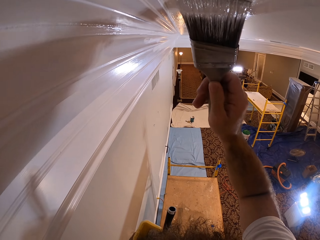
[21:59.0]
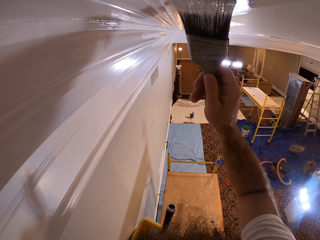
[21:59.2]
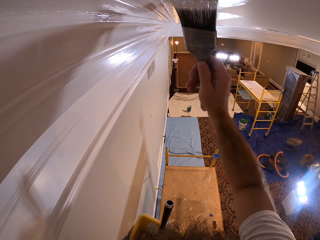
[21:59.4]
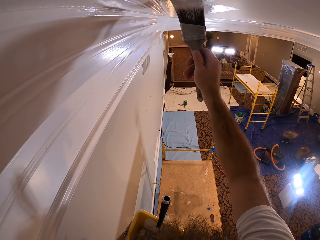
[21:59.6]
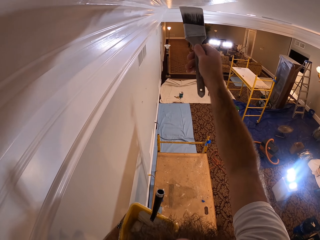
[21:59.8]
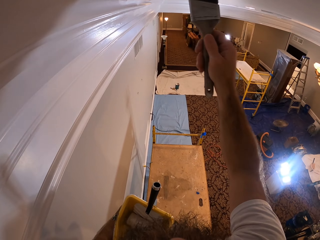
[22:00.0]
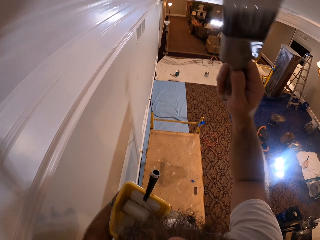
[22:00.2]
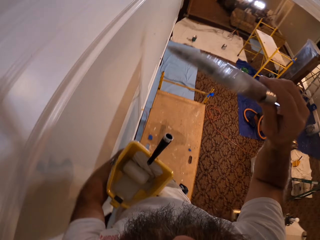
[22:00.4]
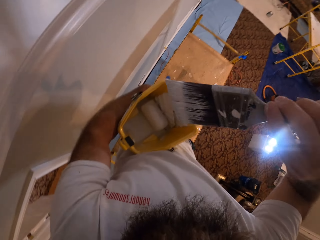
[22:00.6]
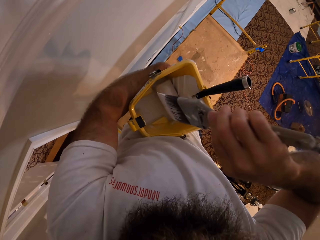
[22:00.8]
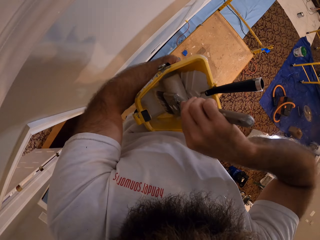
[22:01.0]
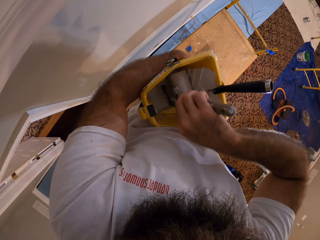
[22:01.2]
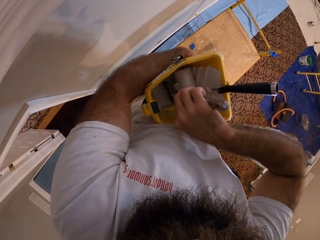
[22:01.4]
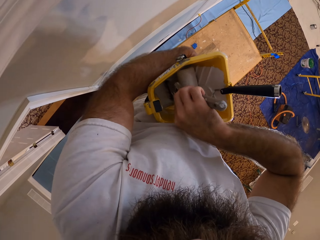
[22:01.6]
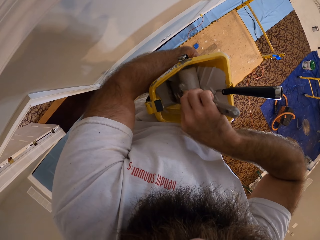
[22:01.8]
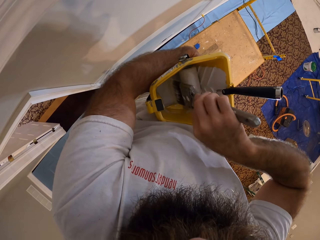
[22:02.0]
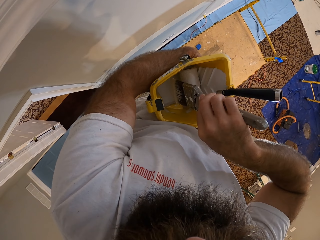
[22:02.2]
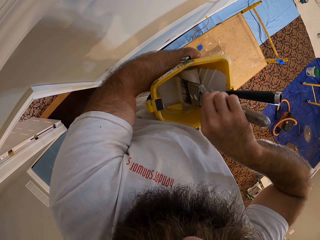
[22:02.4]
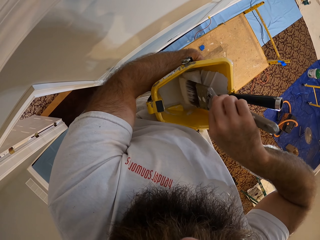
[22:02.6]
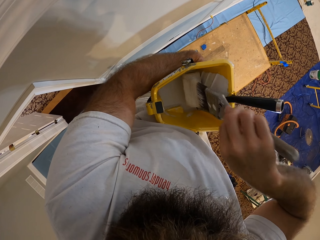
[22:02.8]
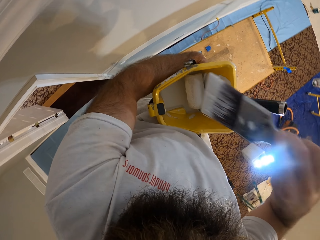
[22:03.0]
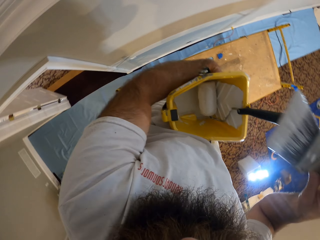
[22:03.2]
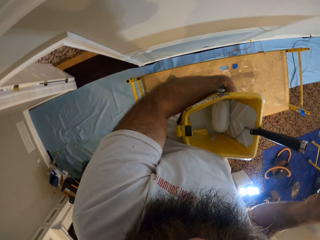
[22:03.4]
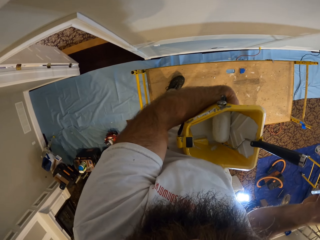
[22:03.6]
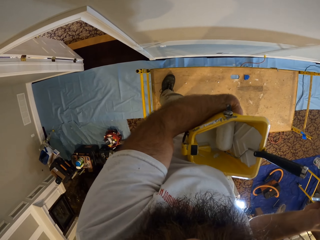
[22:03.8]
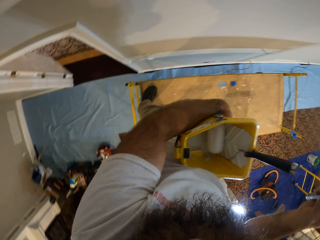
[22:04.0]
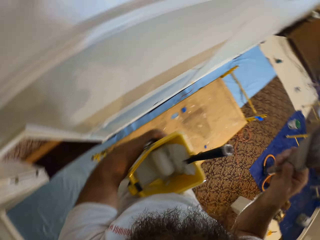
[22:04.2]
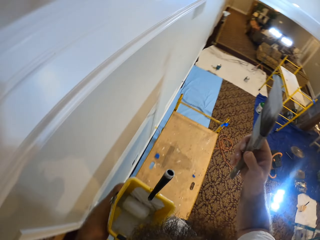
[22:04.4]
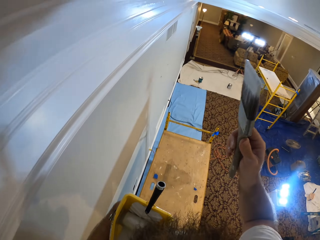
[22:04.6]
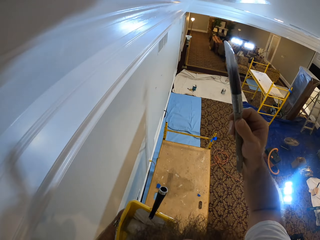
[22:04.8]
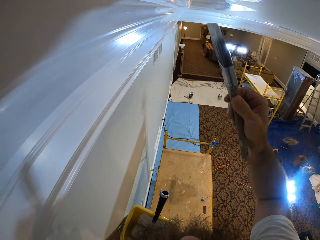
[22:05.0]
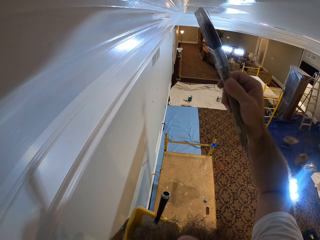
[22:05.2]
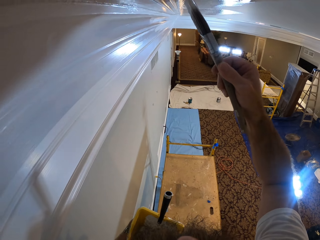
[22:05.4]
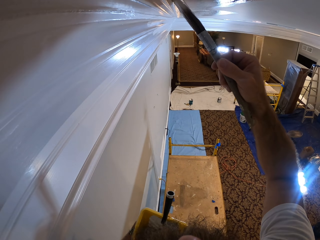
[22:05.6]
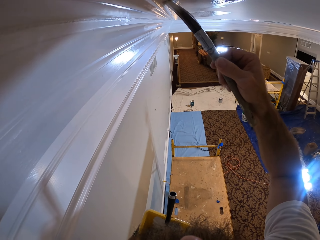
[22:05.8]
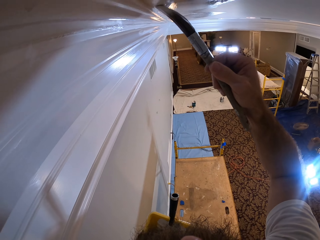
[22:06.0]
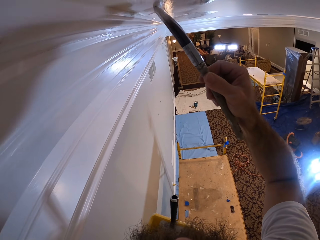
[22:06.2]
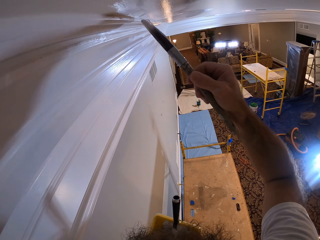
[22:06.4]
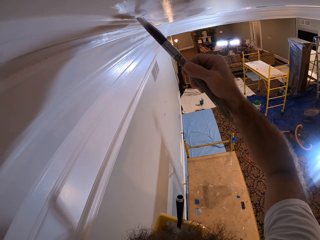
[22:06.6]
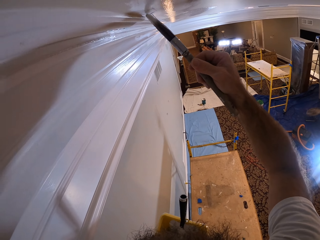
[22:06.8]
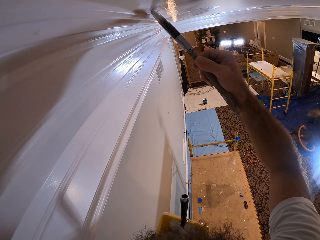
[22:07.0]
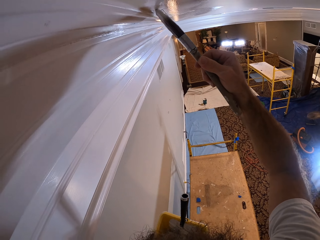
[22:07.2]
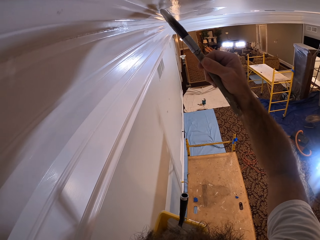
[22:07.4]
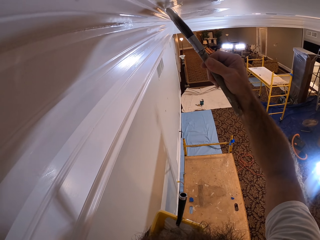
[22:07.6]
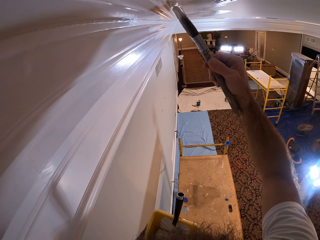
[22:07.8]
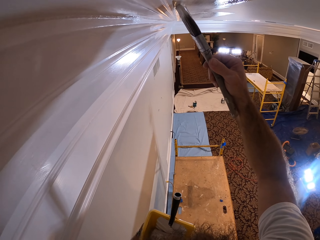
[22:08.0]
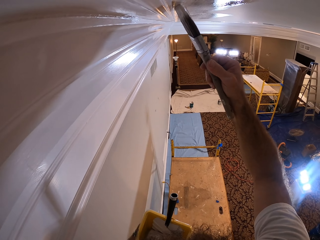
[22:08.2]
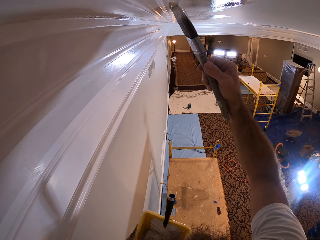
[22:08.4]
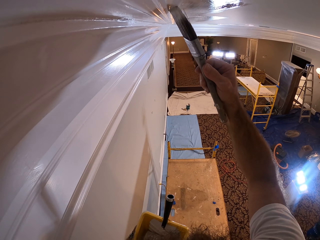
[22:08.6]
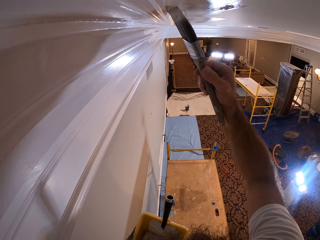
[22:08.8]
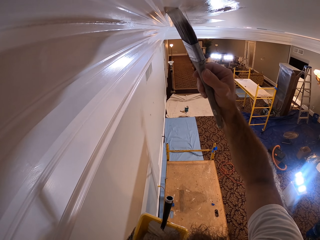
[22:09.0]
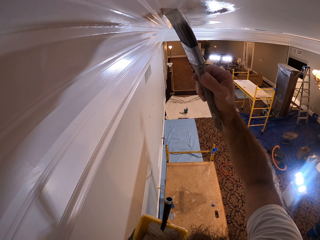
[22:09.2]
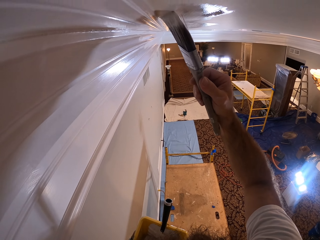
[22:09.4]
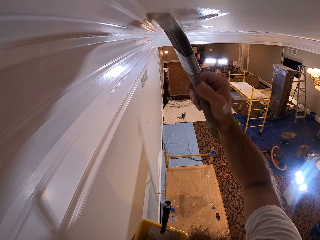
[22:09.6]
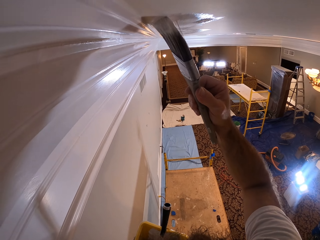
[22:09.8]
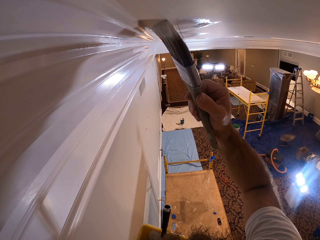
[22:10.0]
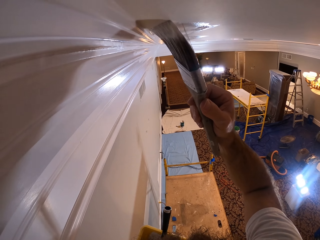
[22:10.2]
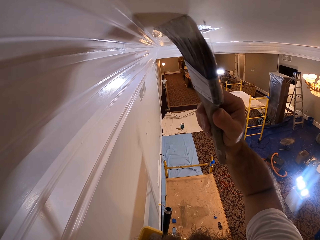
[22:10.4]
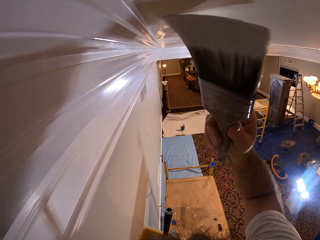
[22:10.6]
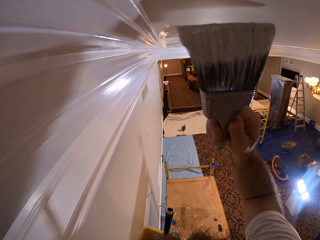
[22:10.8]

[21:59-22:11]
The camera wearer takes paint from the paint bowl with the paintbrush in his right hand. He dabs the paintbrush on the paint roller inside the paint bowl with his right hand. He removes the paintbrush in the tin. He paints the ceiling with the paintbrush in his right hand.

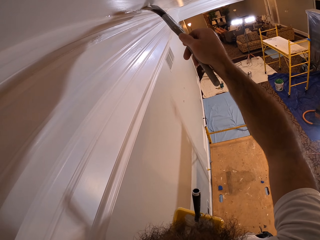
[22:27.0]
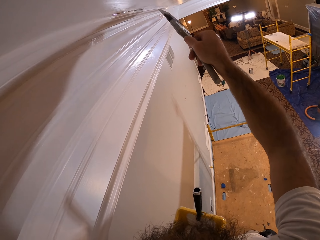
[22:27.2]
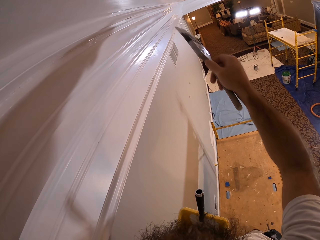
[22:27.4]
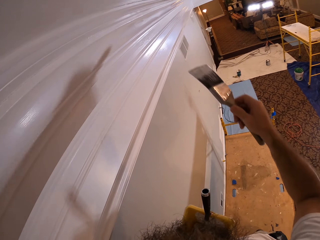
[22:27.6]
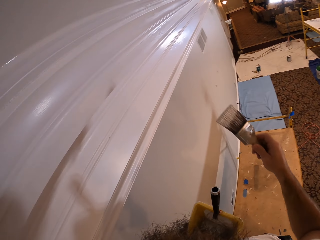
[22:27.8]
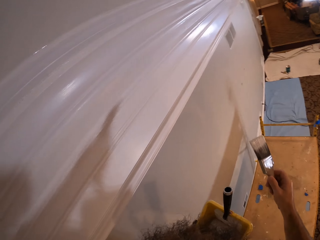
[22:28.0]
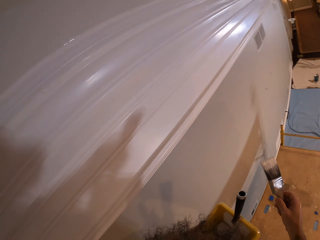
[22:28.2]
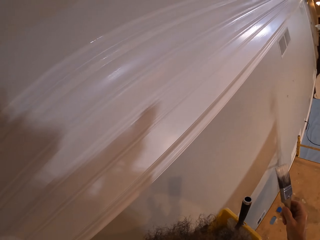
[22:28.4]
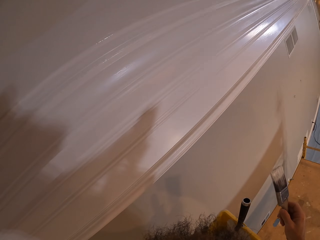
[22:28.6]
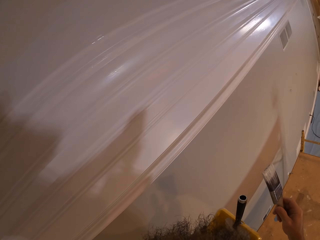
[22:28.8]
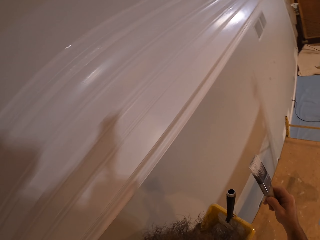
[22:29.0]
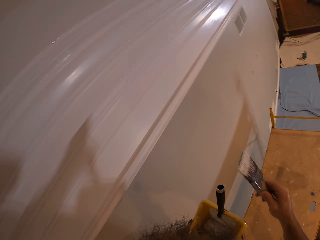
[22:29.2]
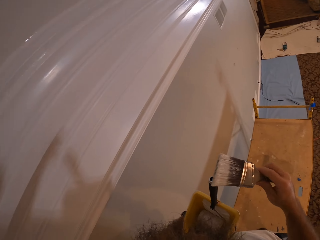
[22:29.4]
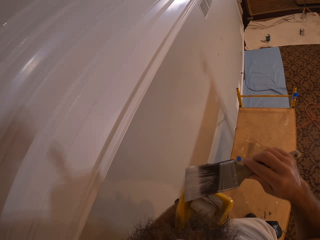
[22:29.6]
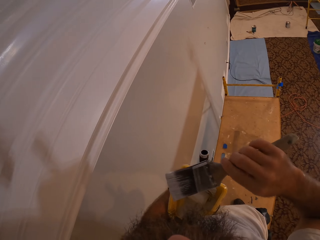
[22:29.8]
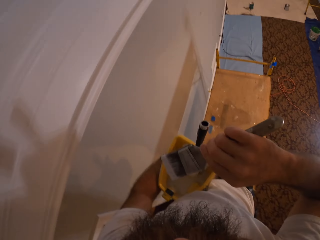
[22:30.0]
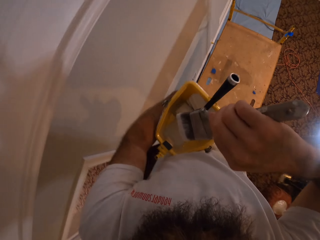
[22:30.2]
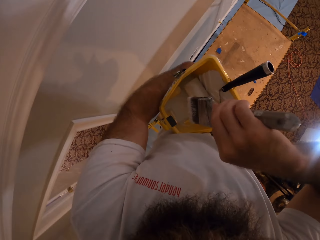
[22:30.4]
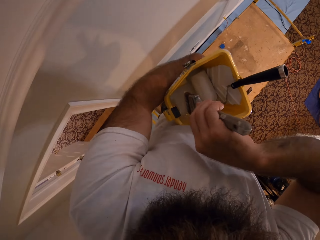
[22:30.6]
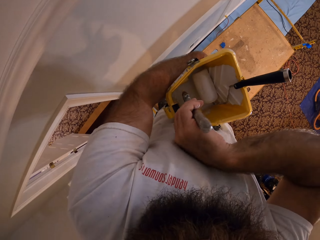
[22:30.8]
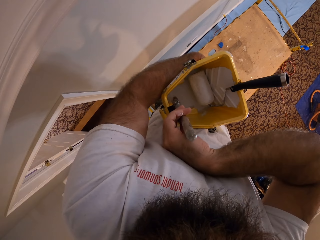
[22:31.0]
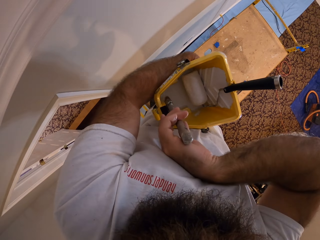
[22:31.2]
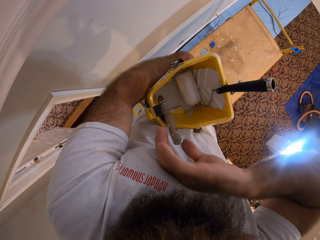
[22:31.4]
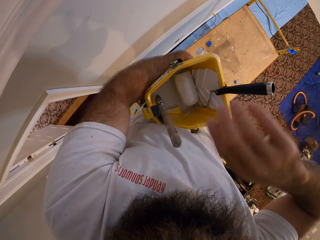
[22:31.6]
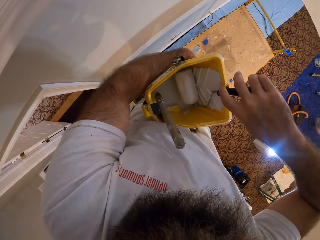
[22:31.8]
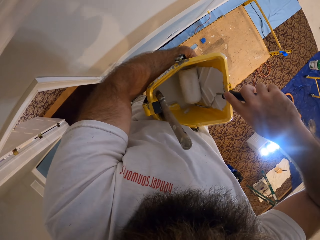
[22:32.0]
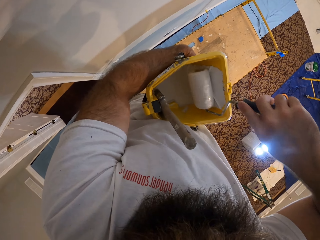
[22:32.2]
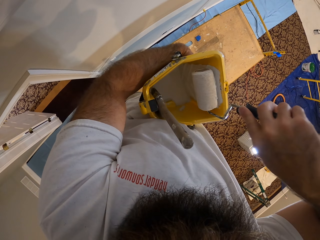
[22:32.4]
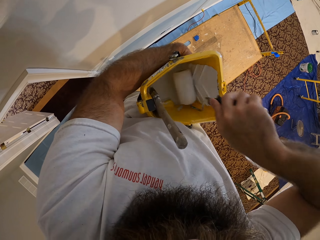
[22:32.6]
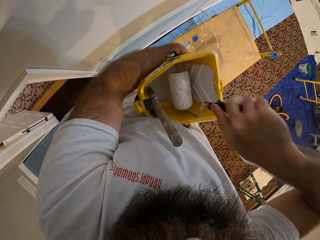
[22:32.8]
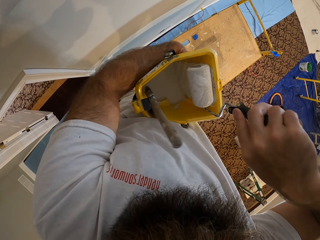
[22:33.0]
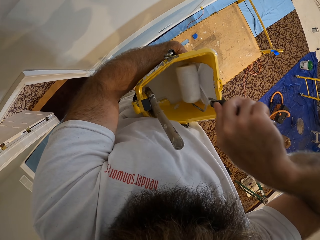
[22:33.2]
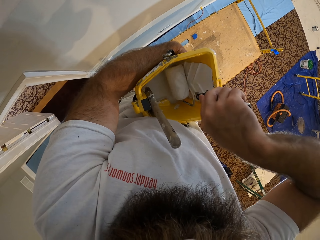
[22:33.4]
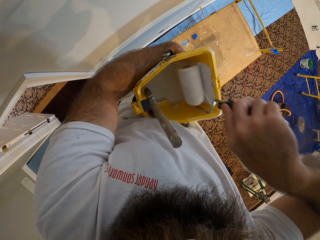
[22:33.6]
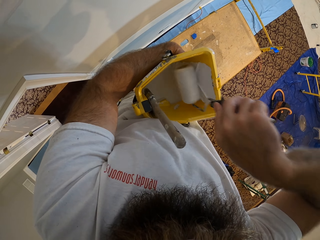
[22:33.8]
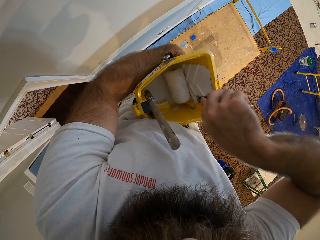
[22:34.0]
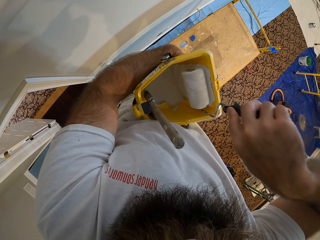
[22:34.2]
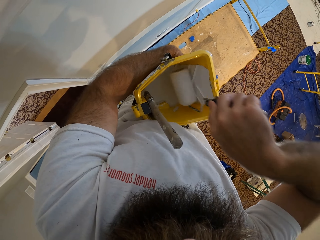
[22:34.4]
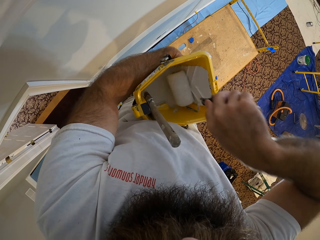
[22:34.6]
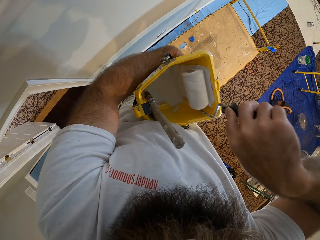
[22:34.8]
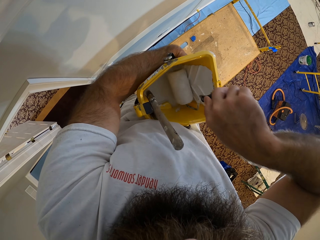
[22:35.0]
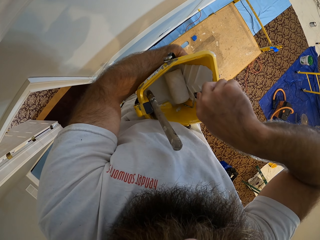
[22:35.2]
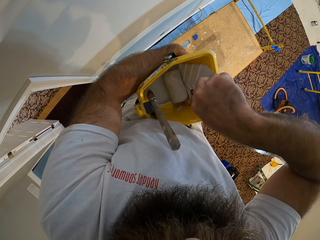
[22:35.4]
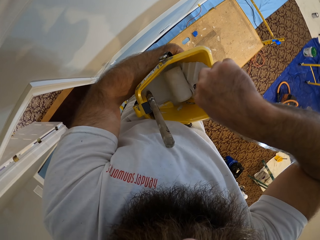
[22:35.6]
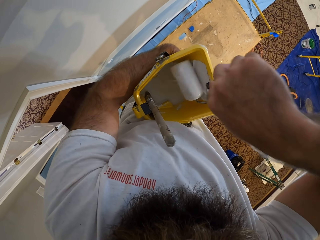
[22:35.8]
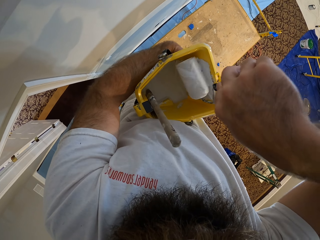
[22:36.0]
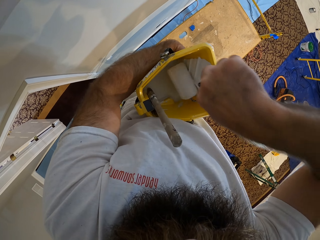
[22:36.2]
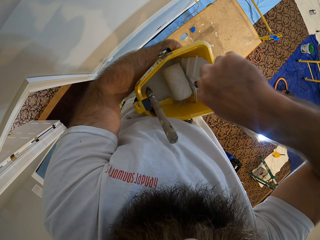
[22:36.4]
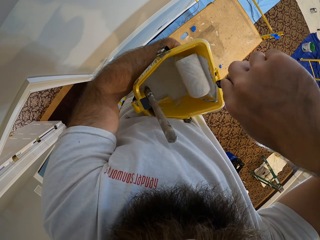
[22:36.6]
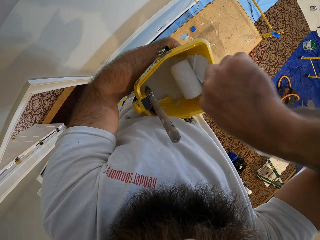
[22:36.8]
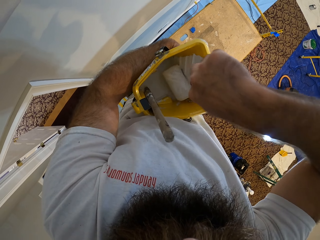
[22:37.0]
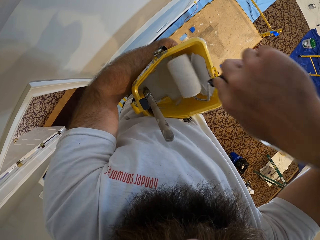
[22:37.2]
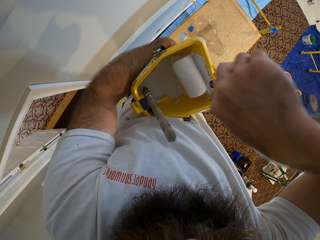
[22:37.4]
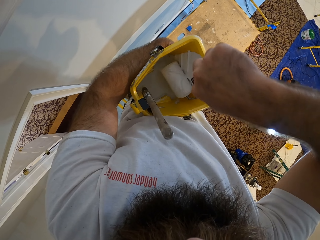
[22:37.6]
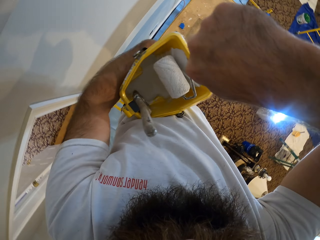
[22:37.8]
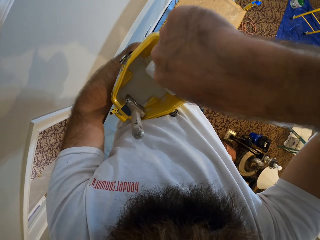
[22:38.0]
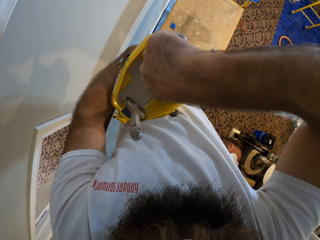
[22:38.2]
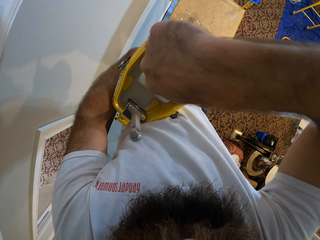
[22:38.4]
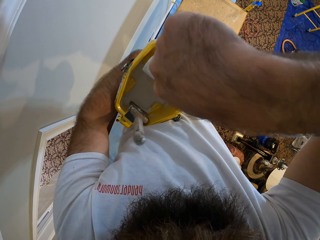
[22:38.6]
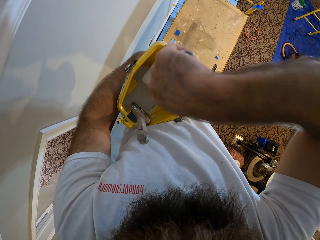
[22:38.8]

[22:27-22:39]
The camera wearer looks at the ceiling. He drops the paintbrush inside the paint bowl with his right hand. He dips the brush in the paint. He paints inside the bowl with the paint roller in his right hand. He rolls the paint roller in the tin.
